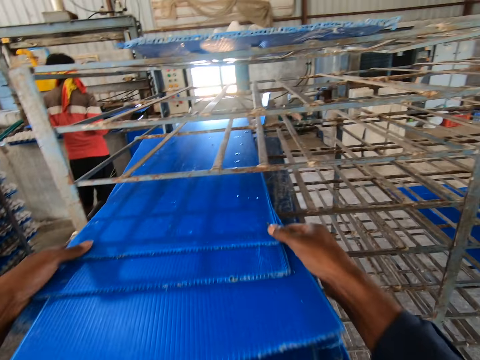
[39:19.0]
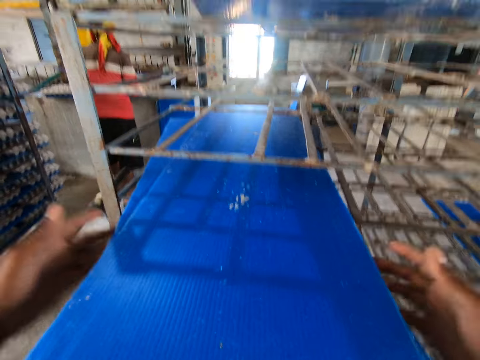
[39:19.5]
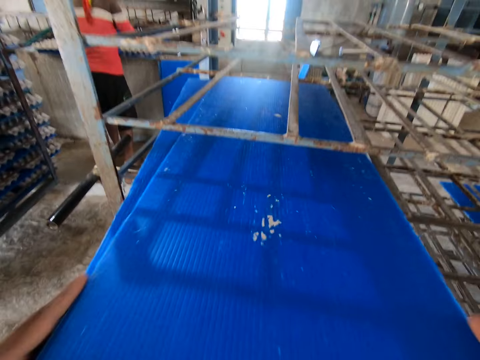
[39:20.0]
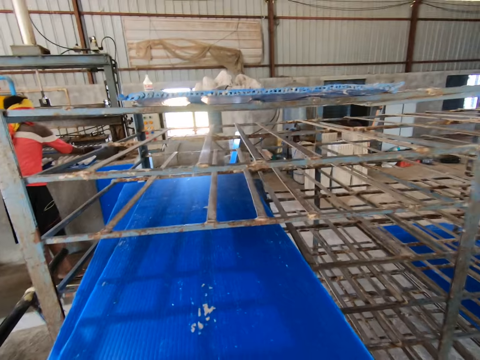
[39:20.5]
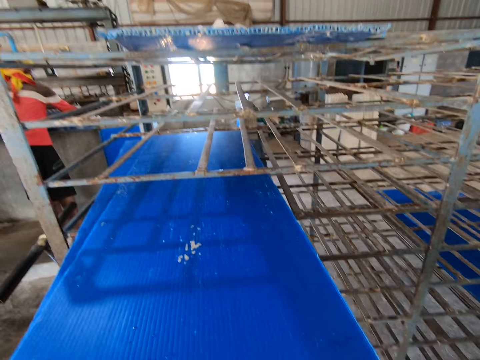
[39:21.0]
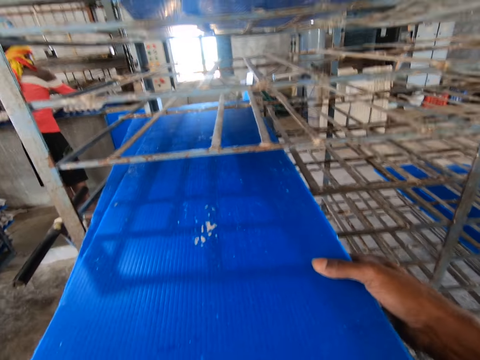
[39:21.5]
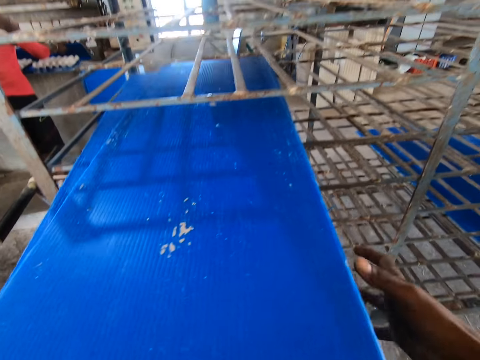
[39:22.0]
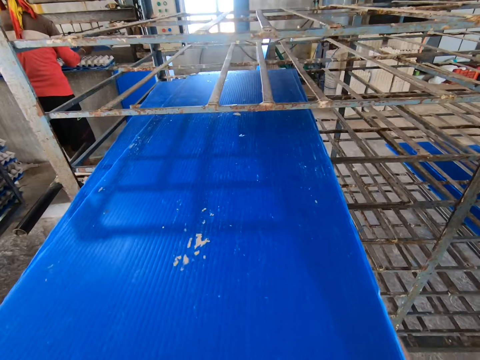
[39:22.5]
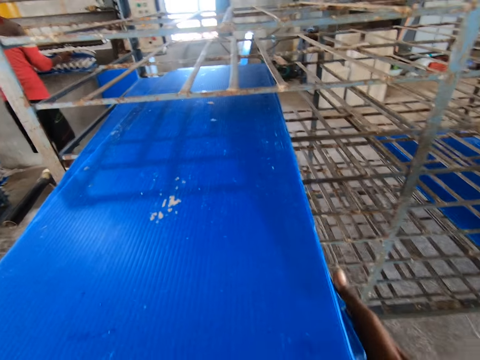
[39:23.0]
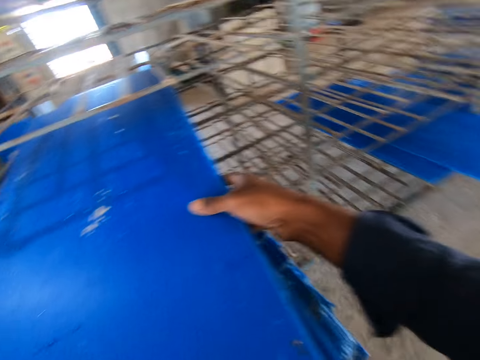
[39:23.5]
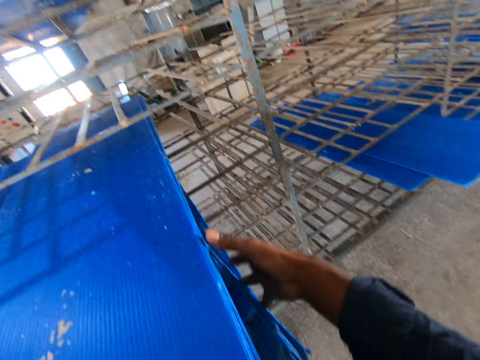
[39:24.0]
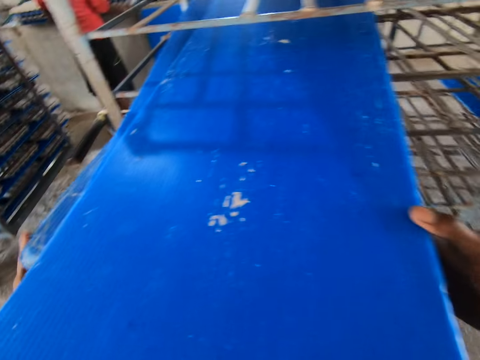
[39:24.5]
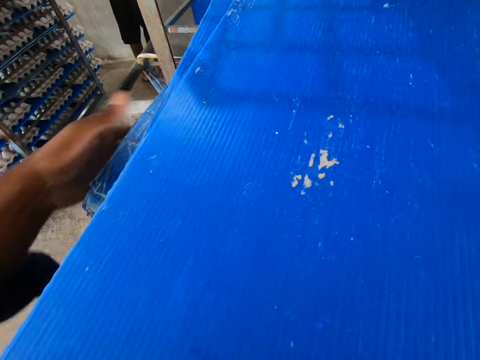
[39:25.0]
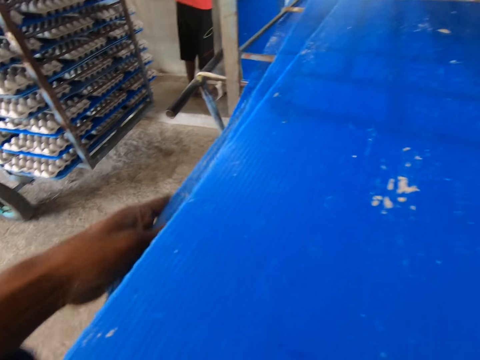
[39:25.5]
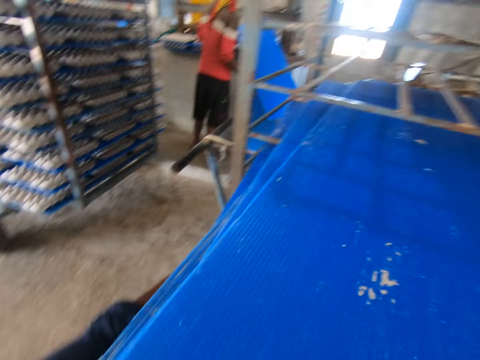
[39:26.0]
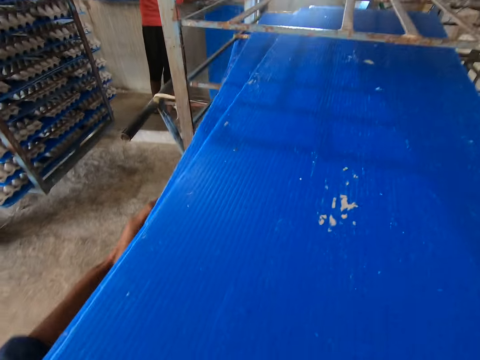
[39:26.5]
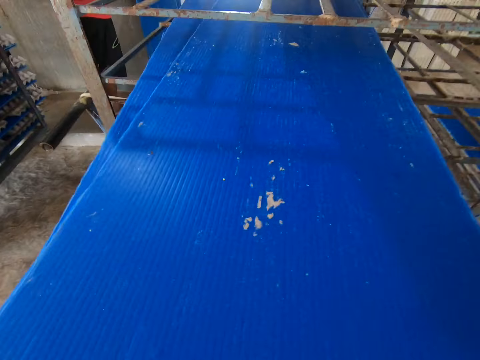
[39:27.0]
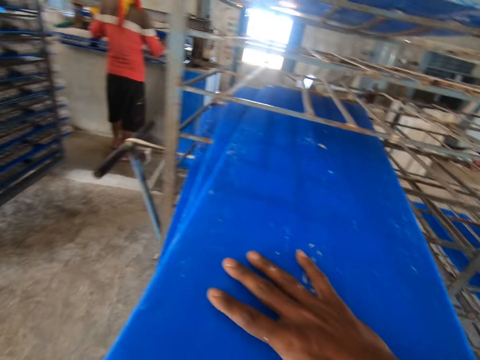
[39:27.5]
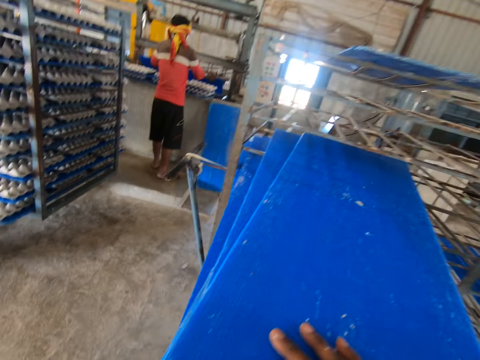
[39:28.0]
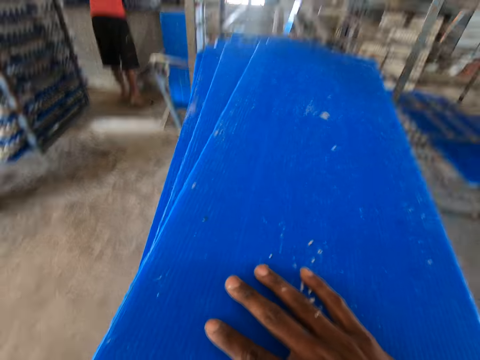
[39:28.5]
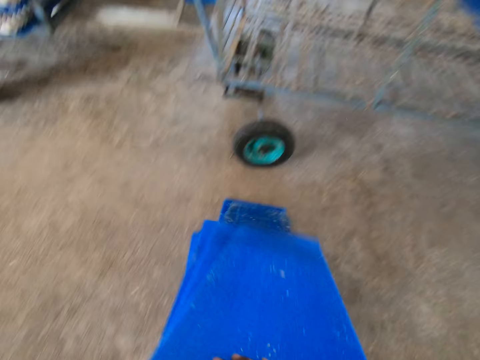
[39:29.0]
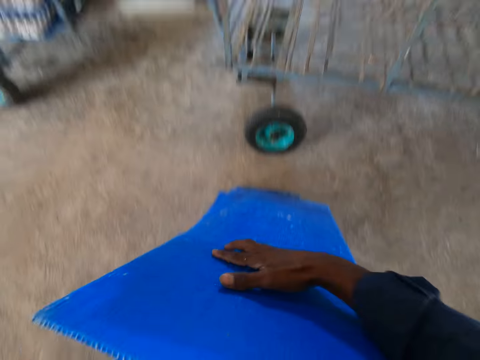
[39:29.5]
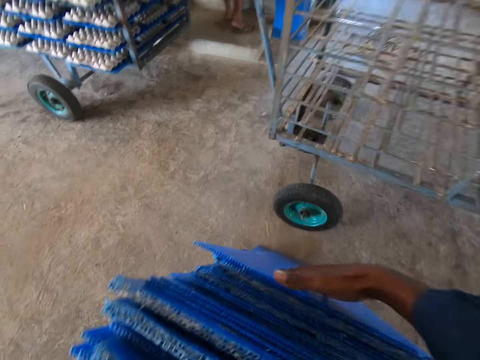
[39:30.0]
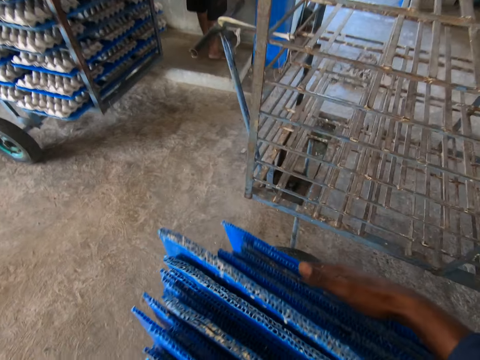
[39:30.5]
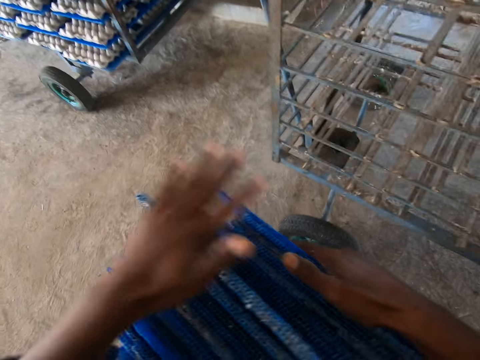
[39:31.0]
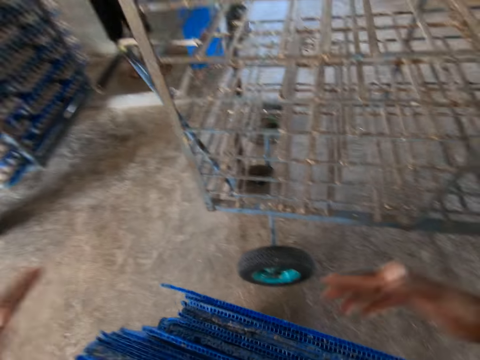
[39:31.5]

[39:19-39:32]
The camera wearer removes the trays from the rack with both hands. They drop the trays on the floor with both hands.

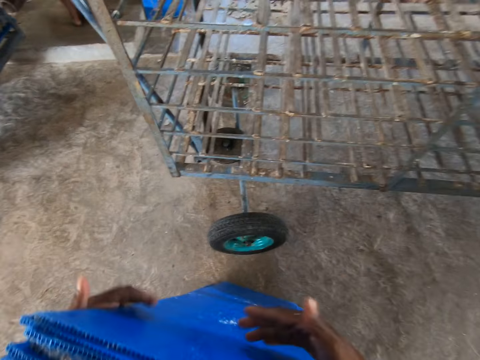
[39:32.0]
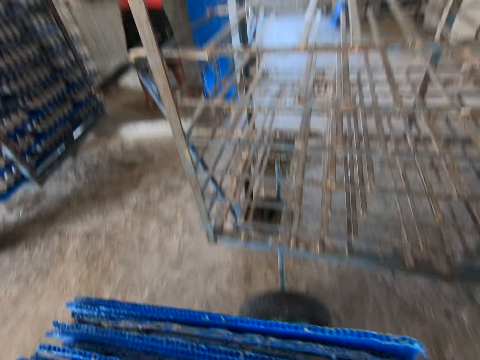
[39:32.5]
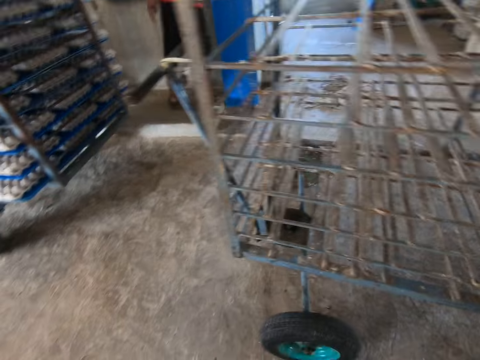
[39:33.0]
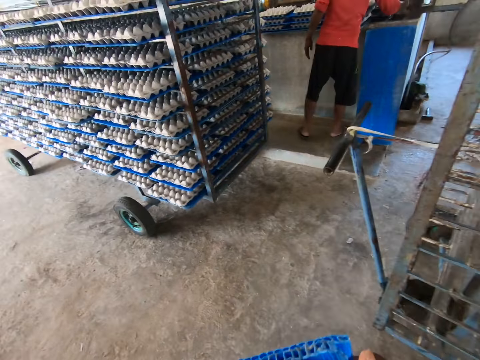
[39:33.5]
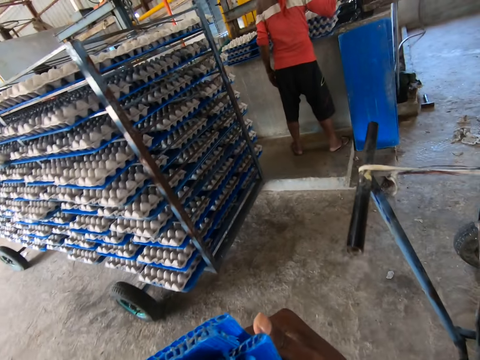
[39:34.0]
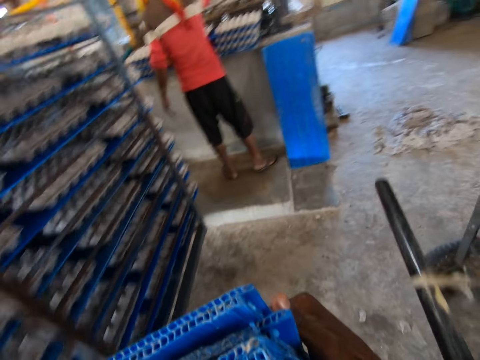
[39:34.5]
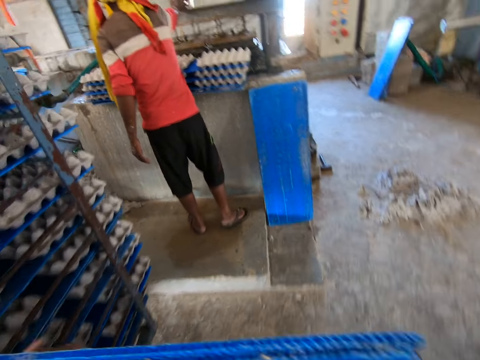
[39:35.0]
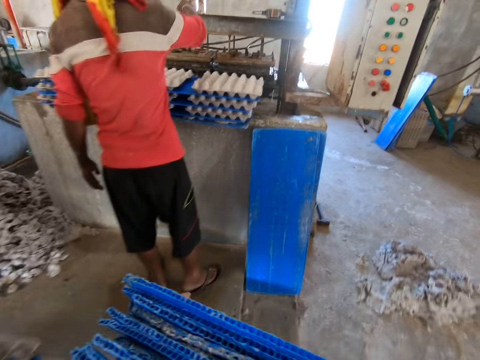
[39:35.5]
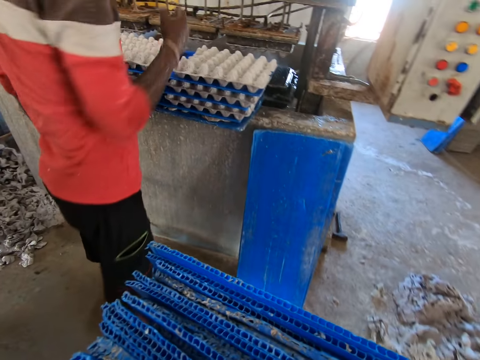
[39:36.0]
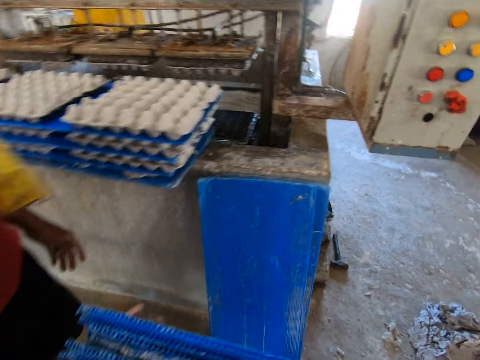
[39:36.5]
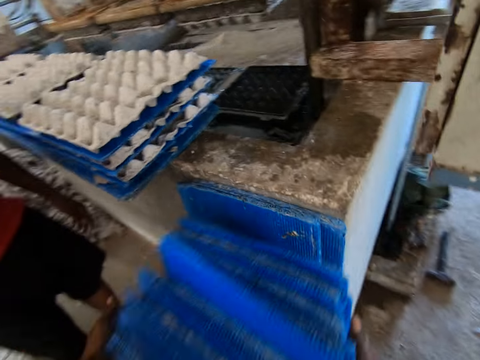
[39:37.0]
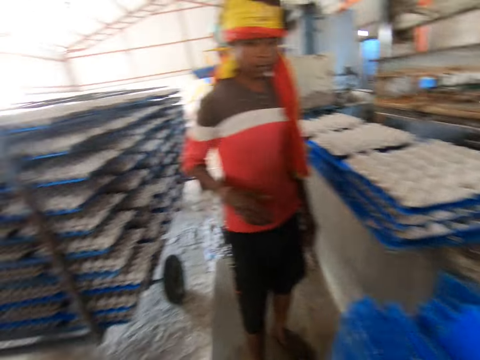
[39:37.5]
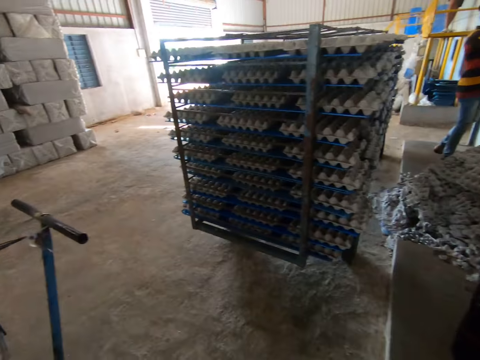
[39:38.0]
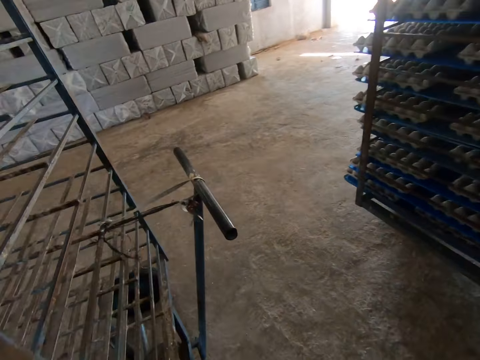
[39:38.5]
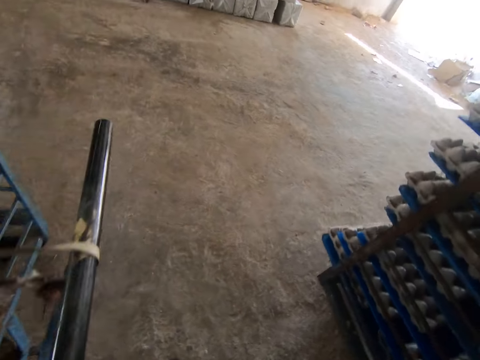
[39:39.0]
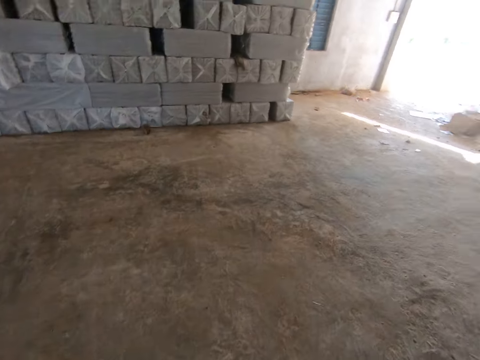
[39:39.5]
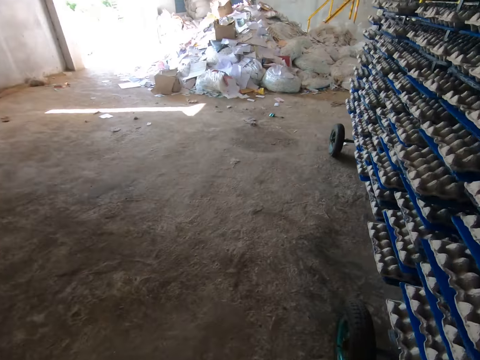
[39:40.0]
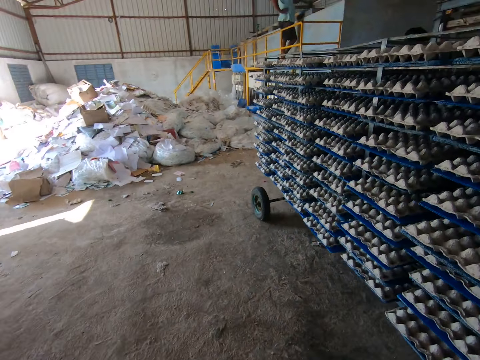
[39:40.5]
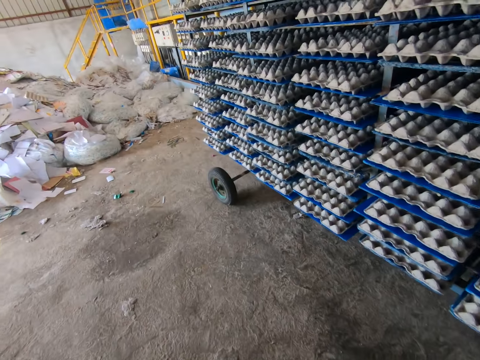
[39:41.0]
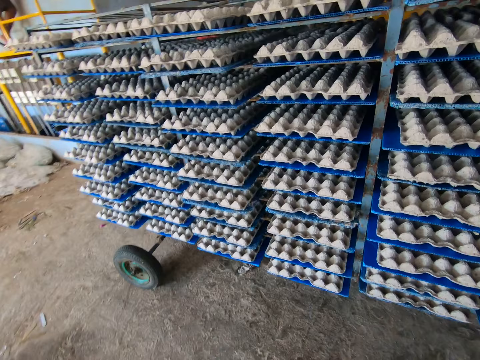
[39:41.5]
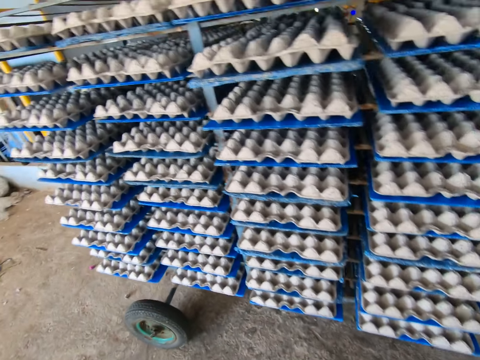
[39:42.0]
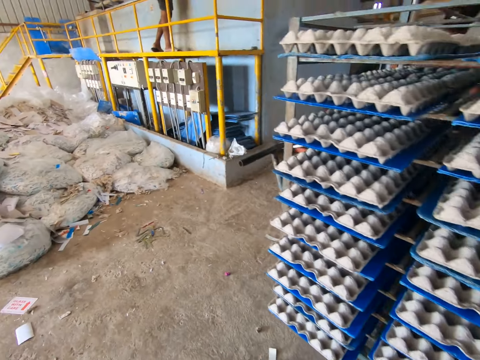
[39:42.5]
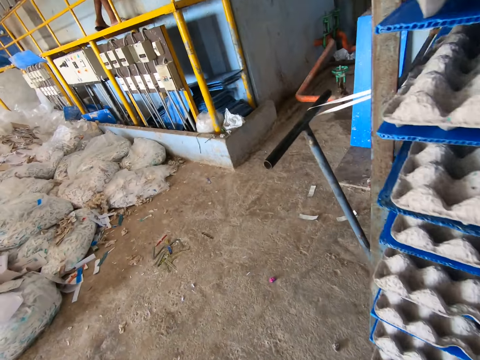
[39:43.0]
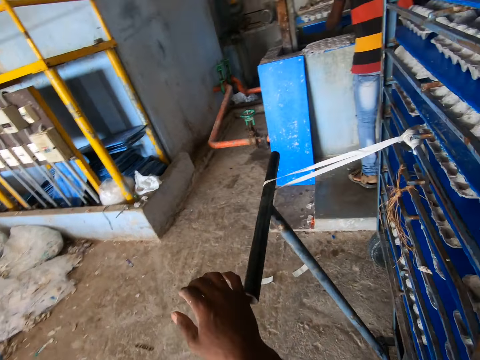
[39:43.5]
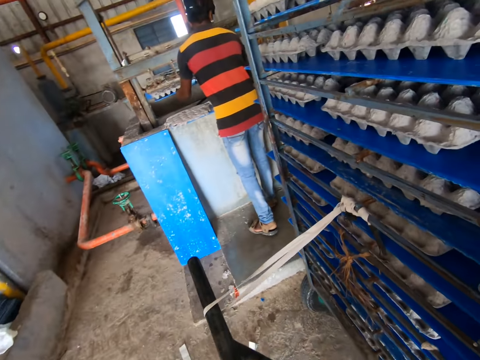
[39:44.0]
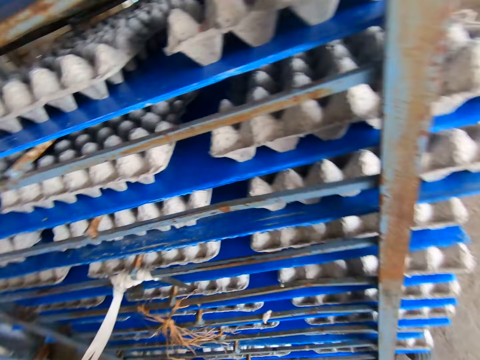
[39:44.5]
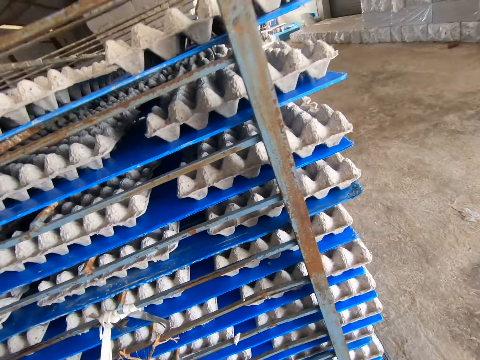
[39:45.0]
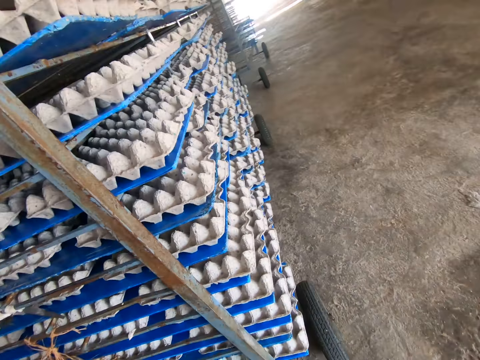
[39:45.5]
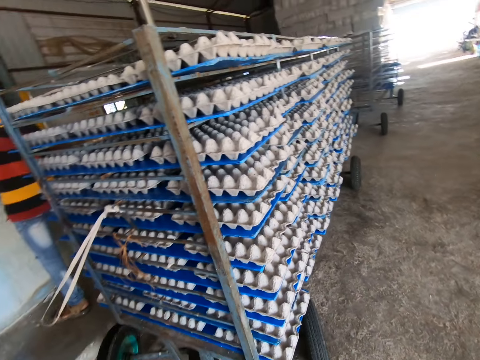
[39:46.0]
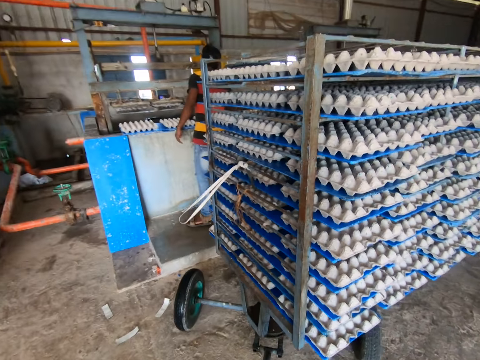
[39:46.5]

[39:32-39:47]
The camera wearer picks the trays from the floor with both hands. He puts the cartons aside. He drops the trays on the floor with both hands. He walks. He pulls a rack with his right hand.
